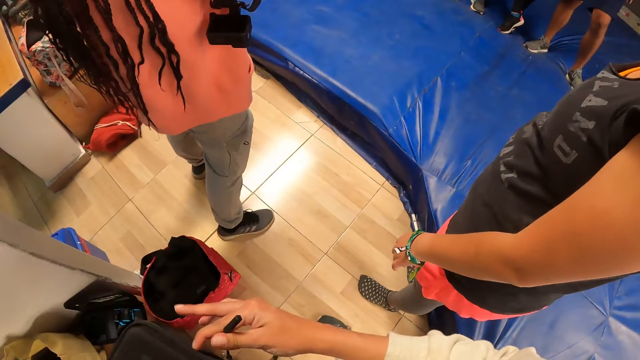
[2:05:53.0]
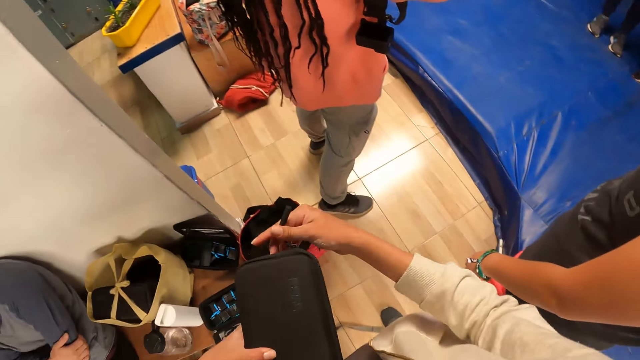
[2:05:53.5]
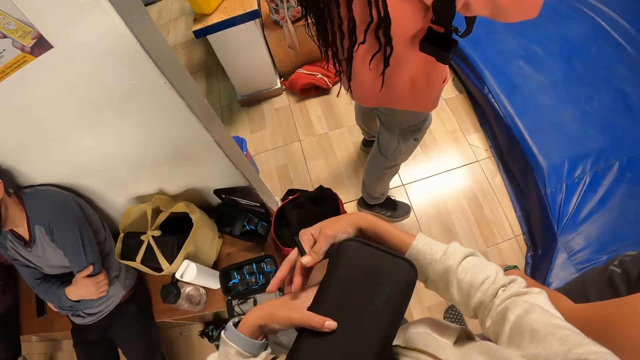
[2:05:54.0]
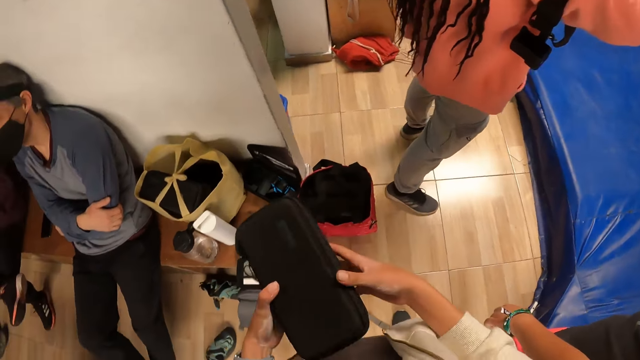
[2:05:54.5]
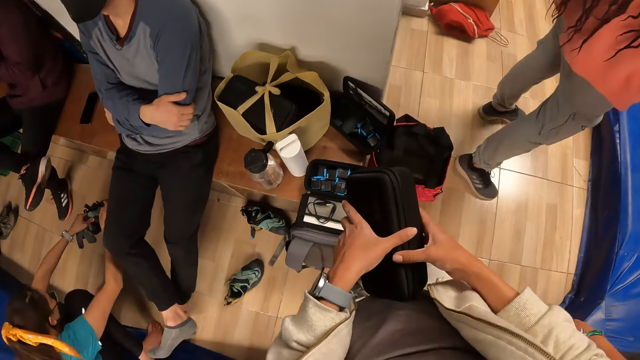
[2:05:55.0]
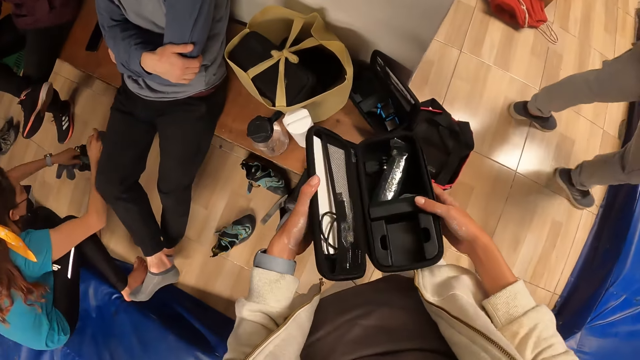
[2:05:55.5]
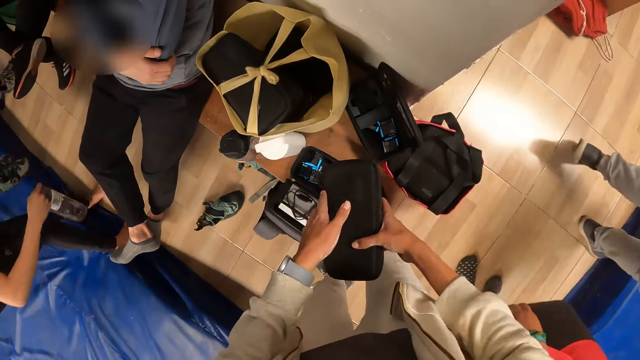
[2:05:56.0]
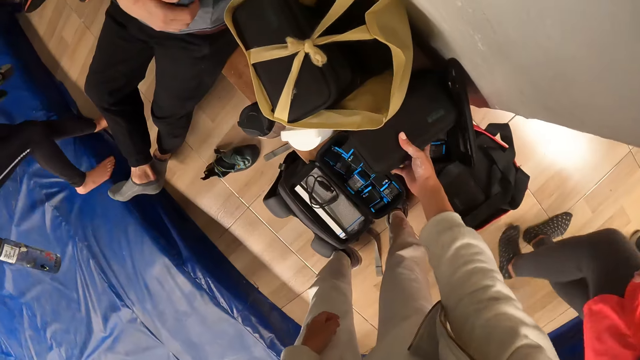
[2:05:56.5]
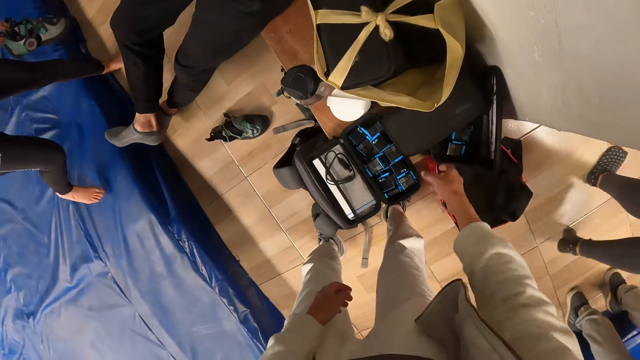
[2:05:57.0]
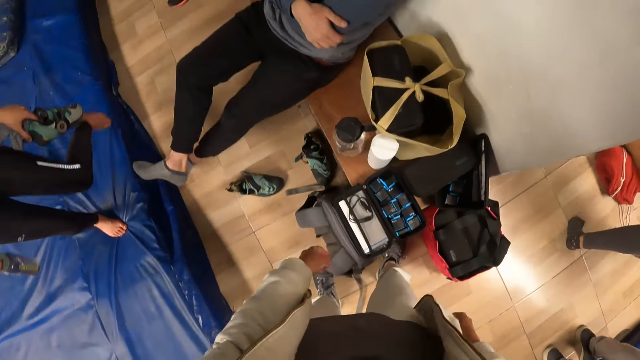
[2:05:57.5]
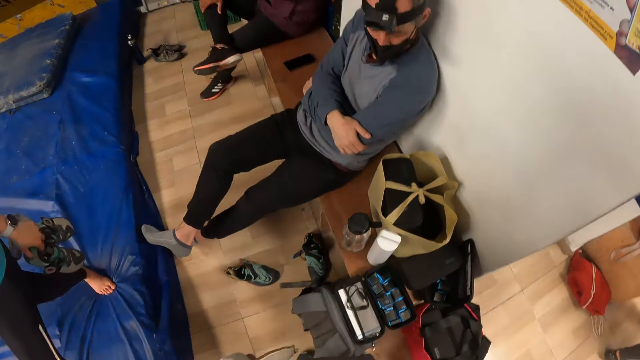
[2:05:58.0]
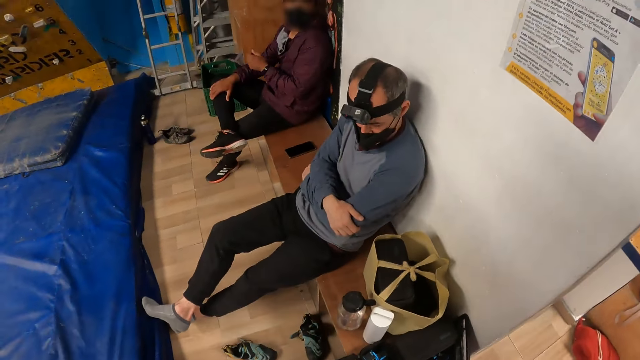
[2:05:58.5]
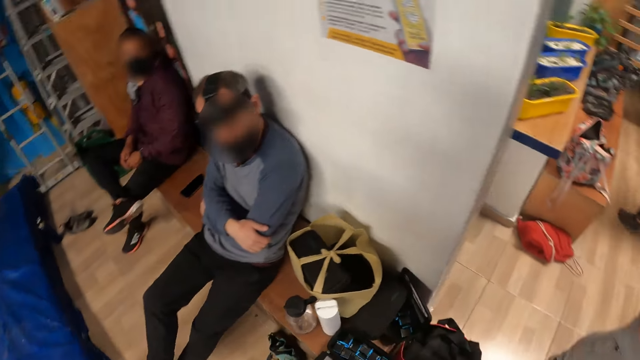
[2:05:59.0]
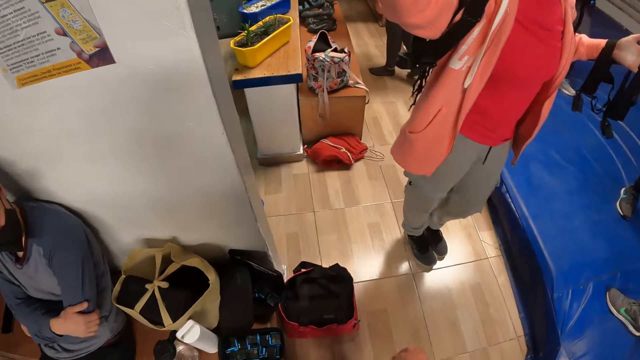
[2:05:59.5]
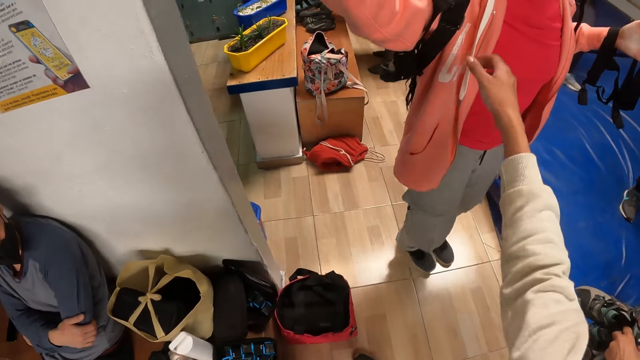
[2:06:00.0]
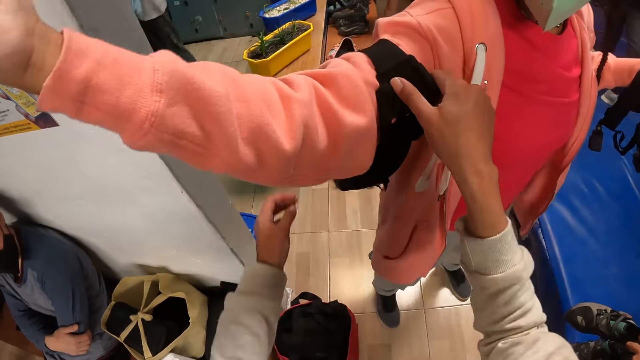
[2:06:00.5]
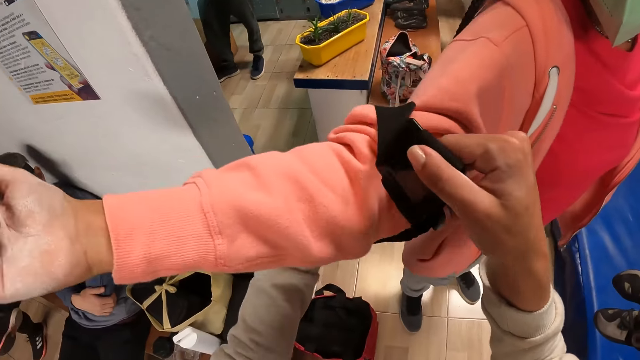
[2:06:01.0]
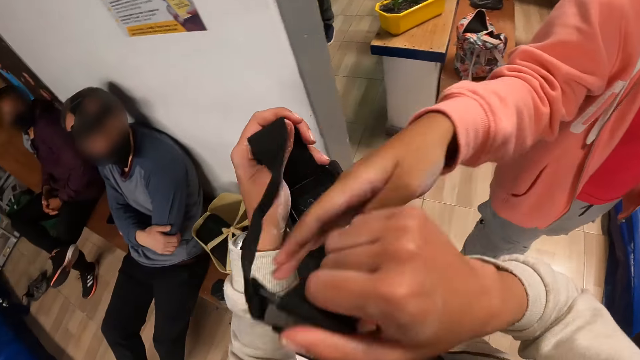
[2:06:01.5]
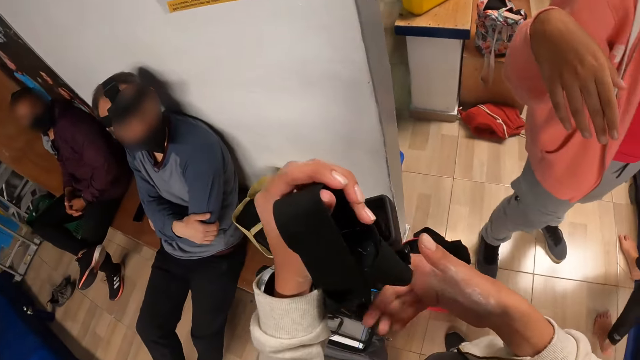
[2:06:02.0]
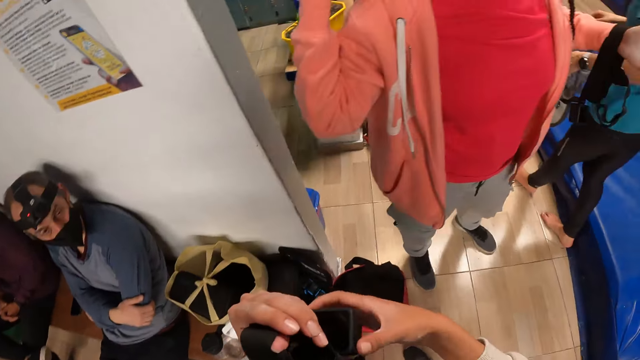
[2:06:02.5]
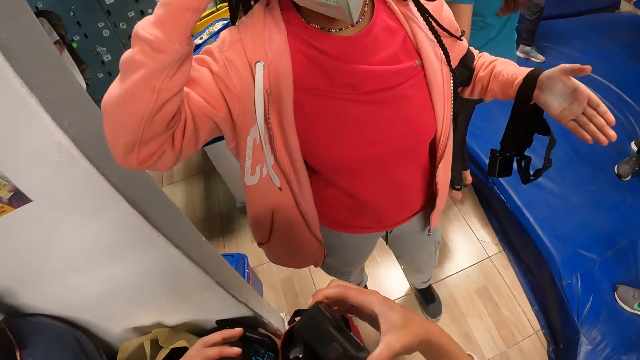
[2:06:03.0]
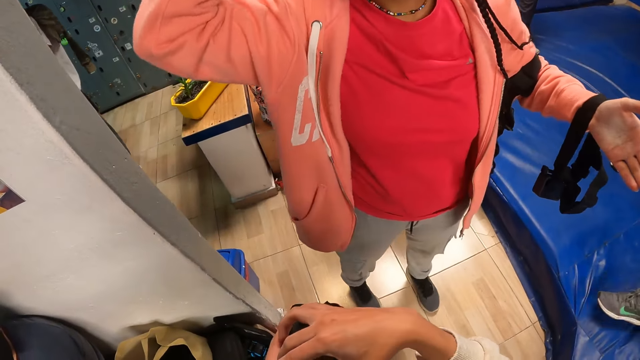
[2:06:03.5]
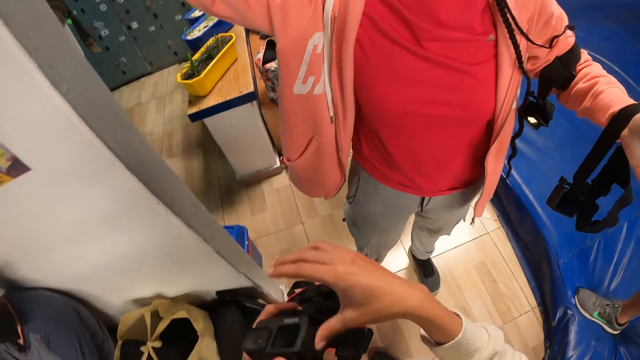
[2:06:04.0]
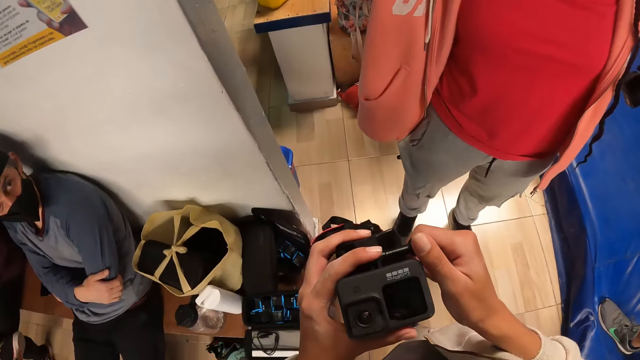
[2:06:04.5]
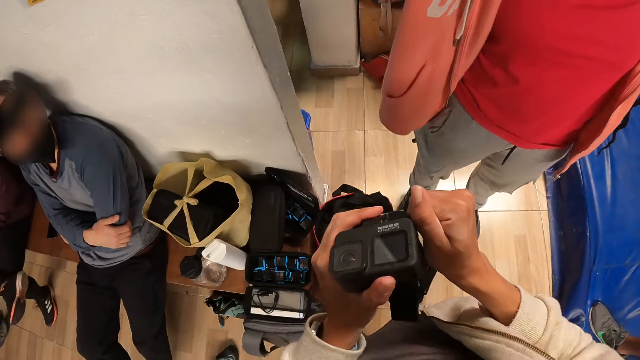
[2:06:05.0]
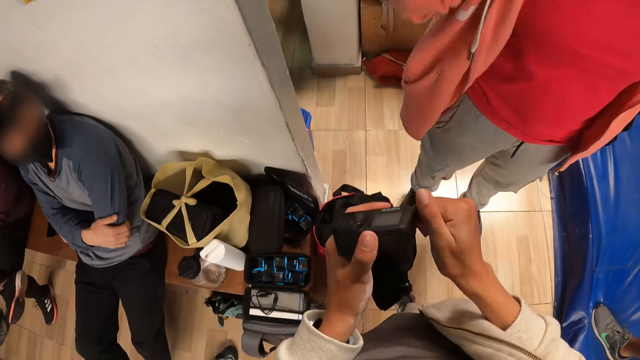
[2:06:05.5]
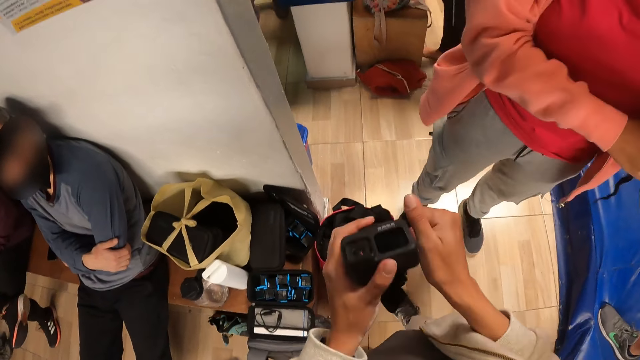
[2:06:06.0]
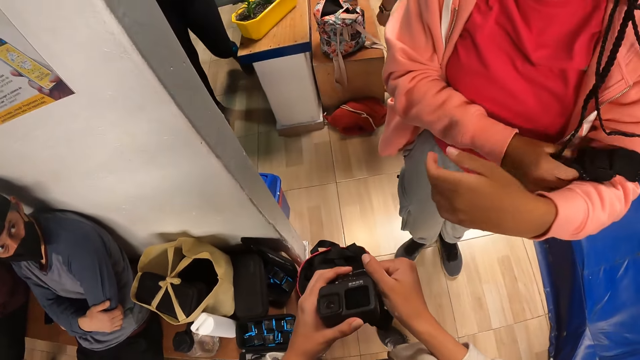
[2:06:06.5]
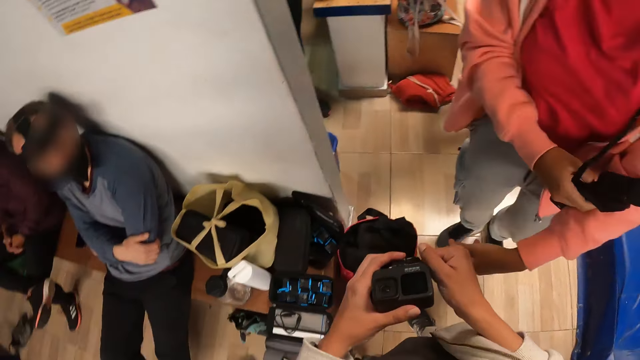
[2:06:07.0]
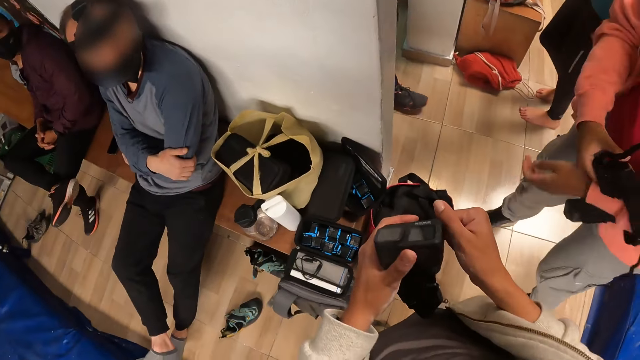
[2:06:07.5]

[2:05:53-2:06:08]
The camera wearer opens the pouch or casing with his left hand. He closes the casing. He drops the pouch on the bench with his right hand. He looks around. He removes a camera from the right arm of a woman with both hands. He checks the camera. He holds a screw on the camera headband.

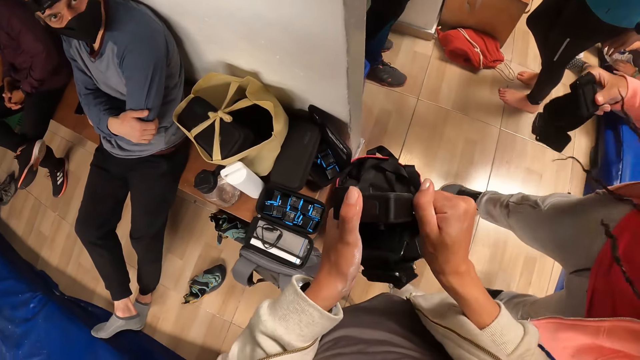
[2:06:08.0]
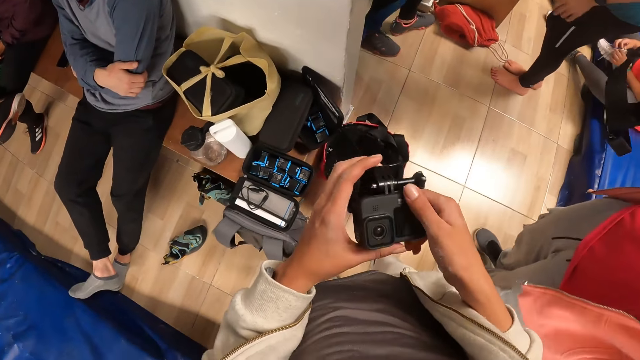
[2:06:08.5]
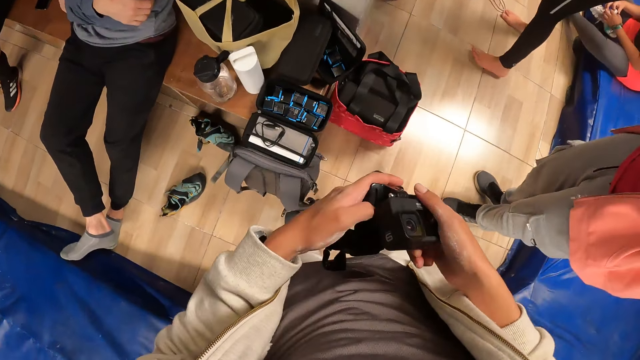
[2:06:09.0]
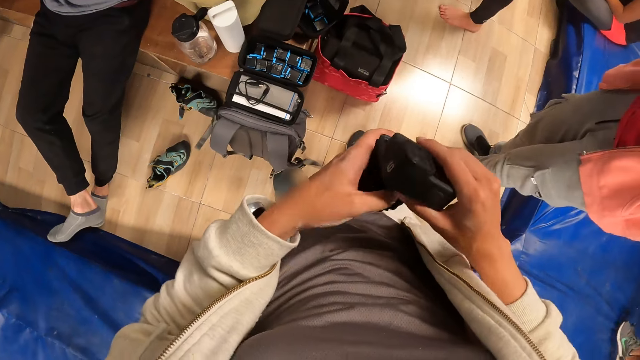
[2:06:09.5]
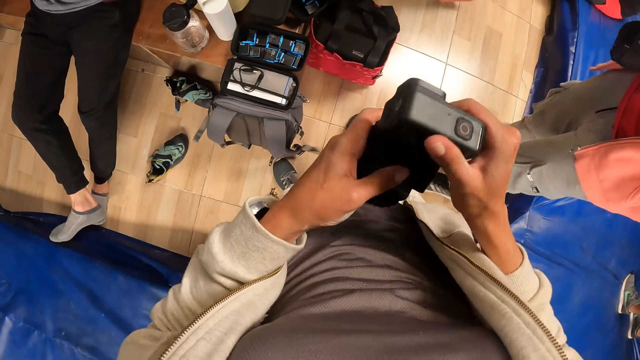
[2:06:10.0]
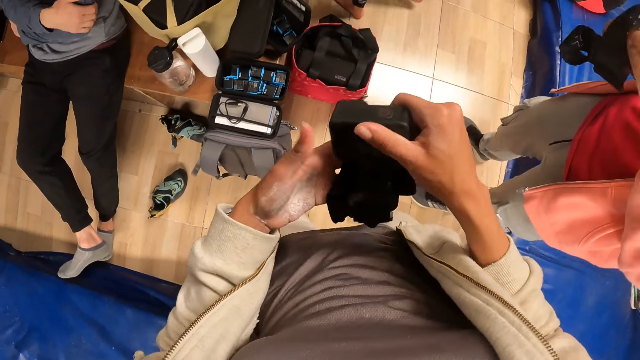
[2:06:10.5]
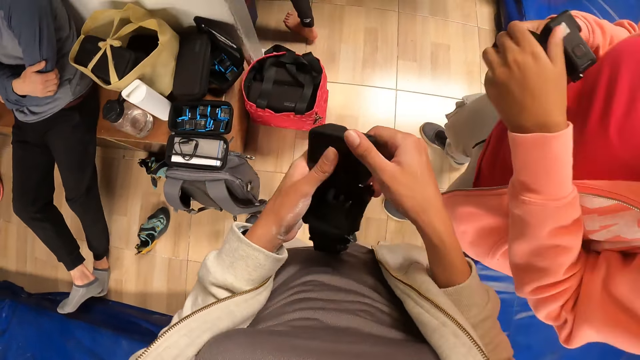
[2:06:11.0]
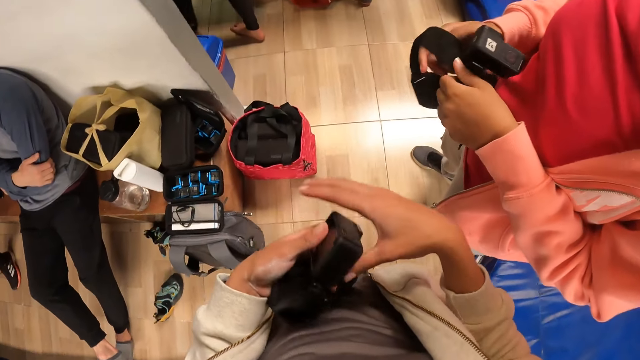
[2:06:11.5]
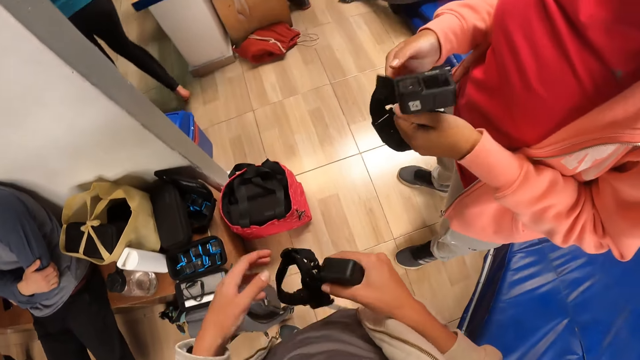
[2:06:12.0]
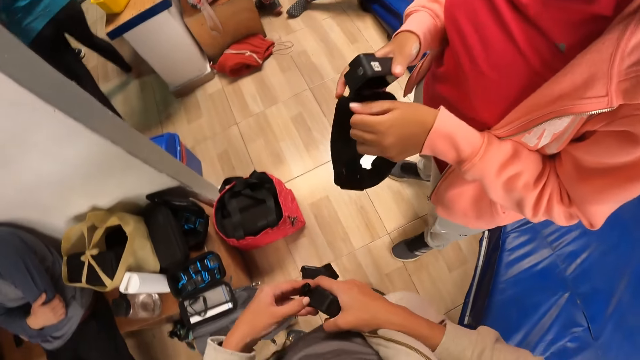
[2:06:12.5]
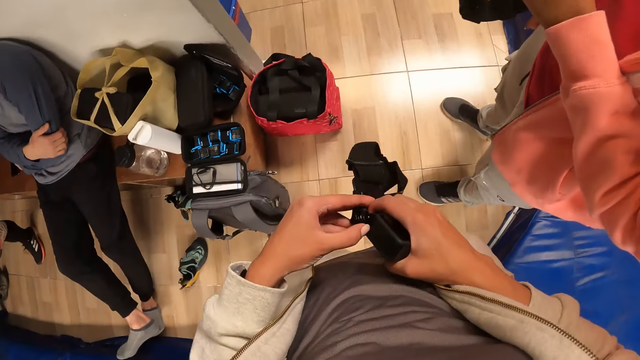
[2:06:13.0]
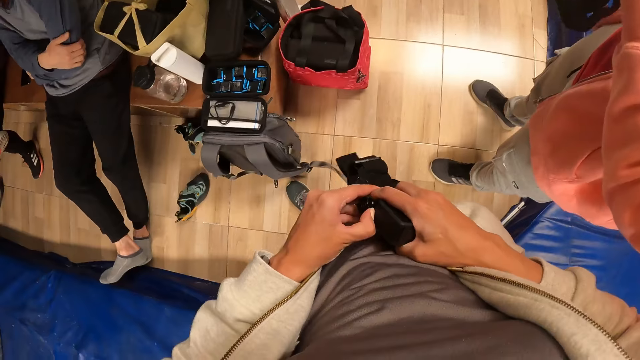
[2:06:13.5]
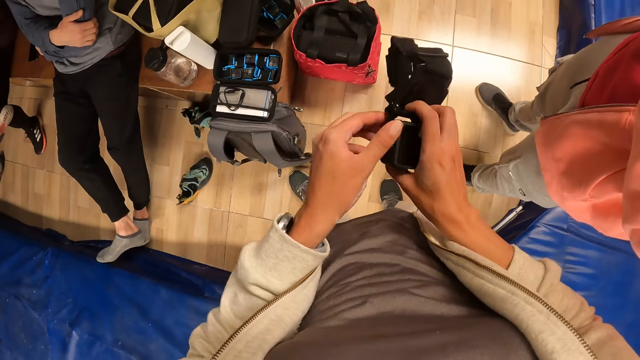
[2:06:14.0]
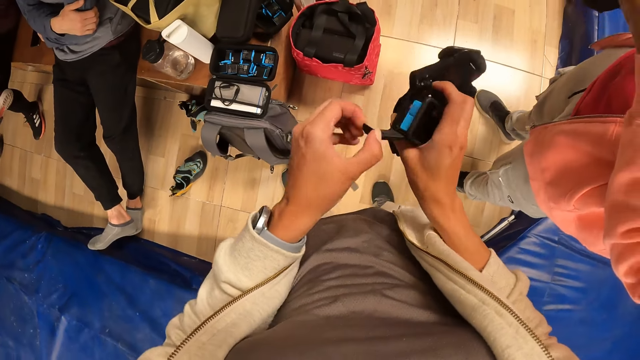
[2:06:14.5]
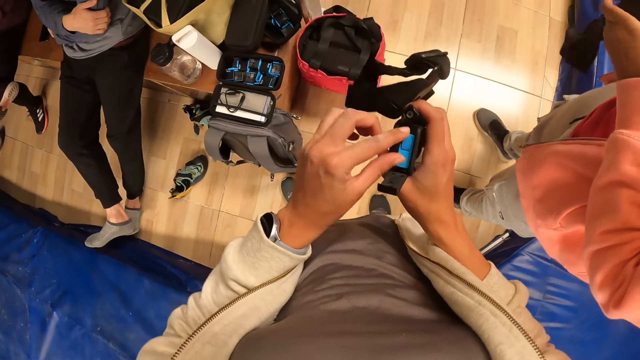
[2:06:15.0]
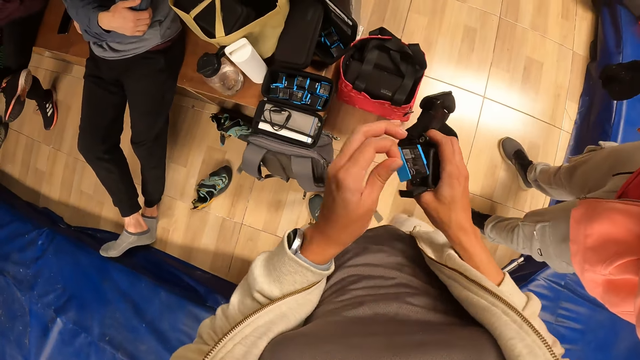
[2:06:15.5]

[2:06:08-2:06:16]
The camera wearer turns the camera. He opens the camera with his left hand. He removes a battery from the head camera in his right hand with his left hand.
